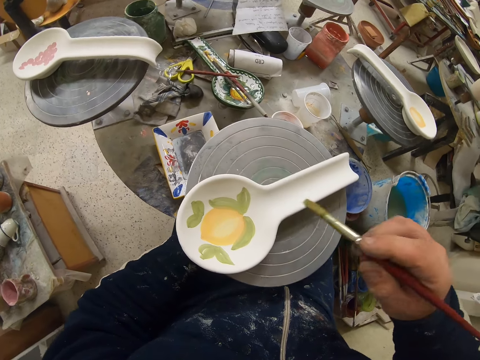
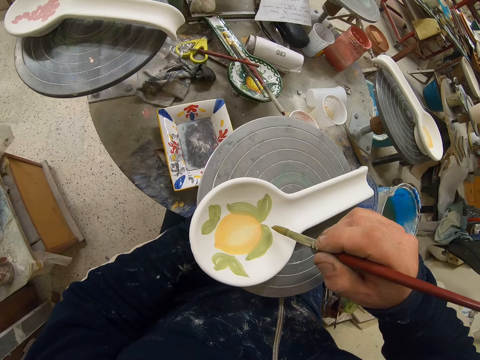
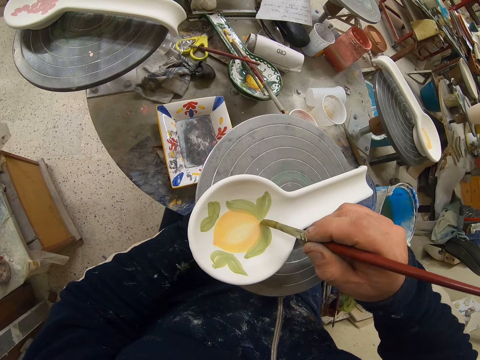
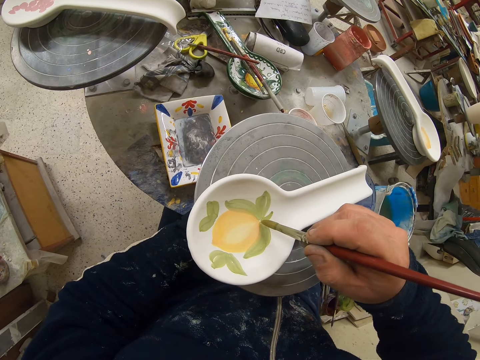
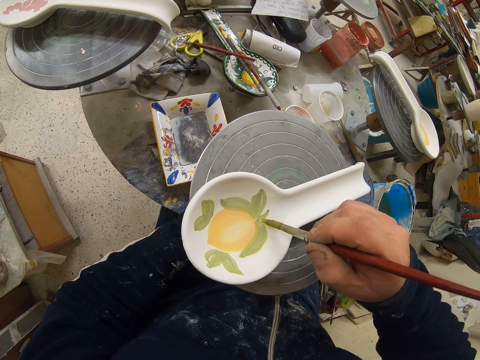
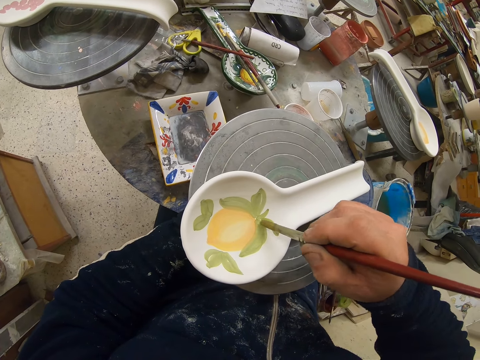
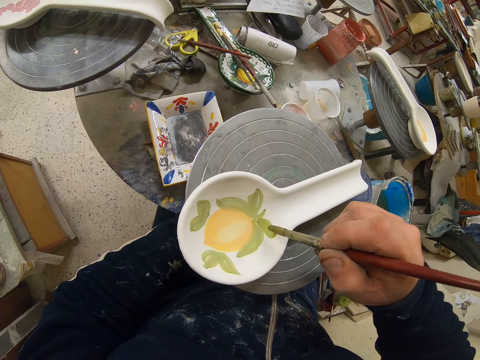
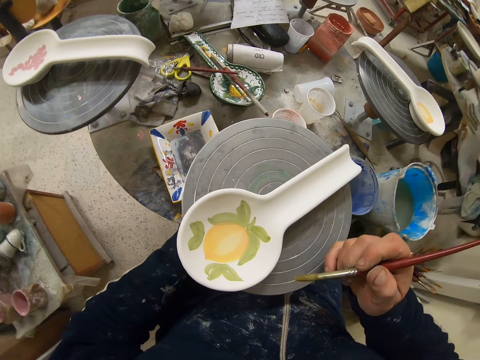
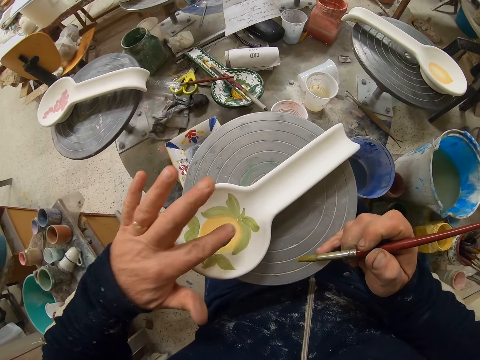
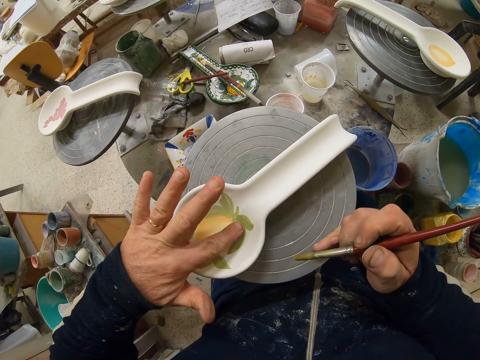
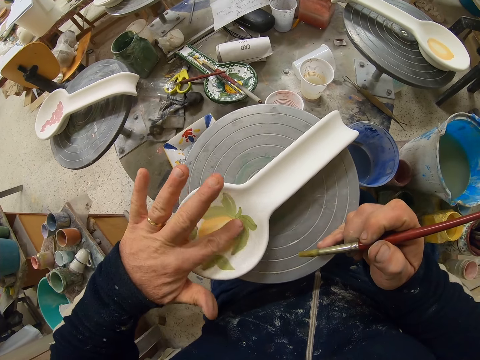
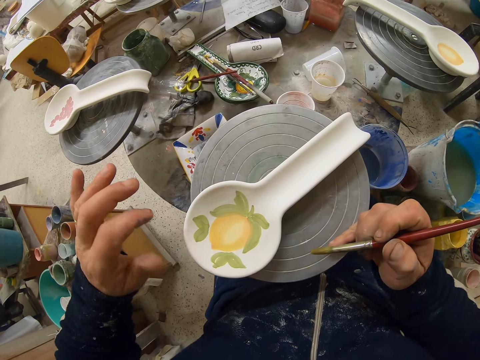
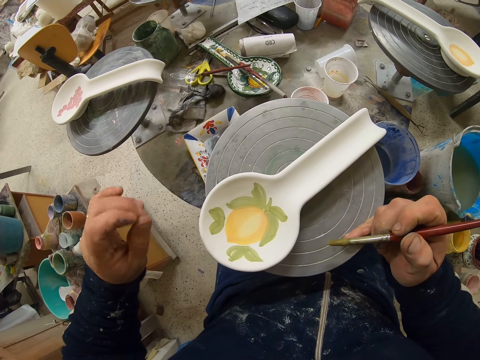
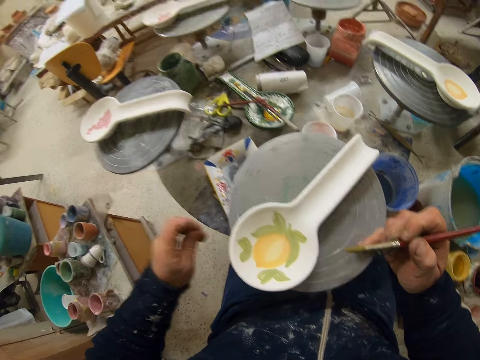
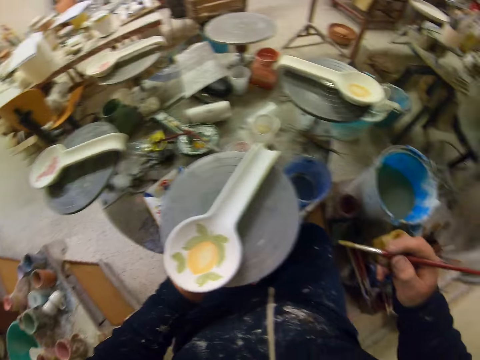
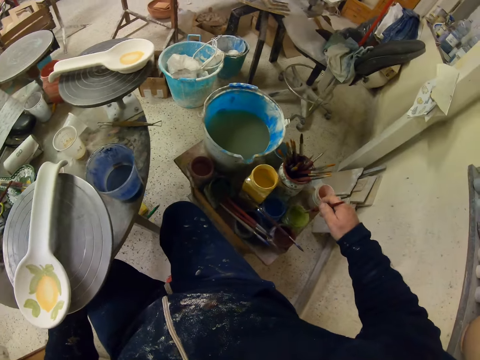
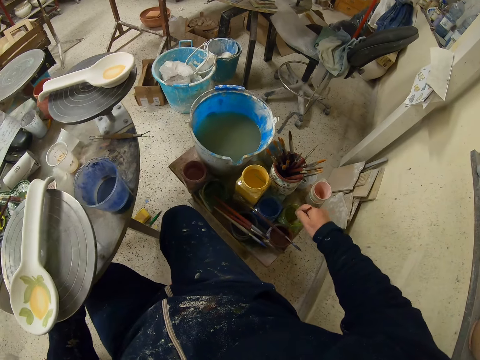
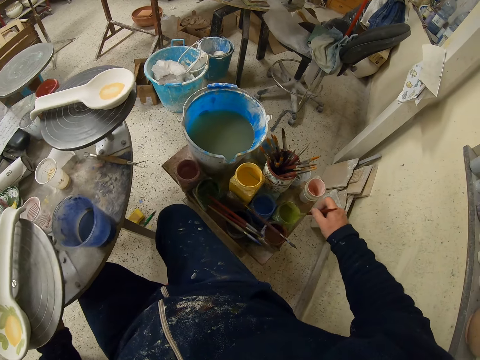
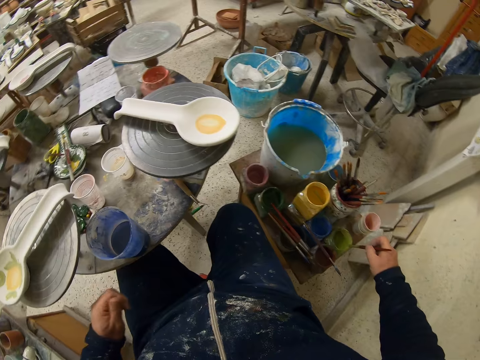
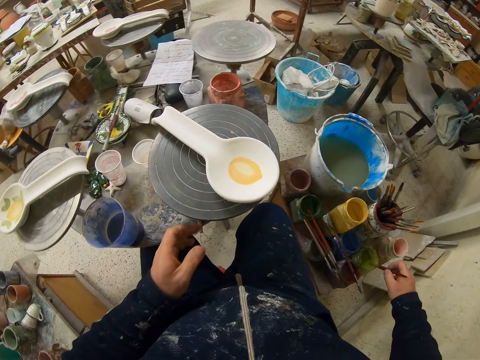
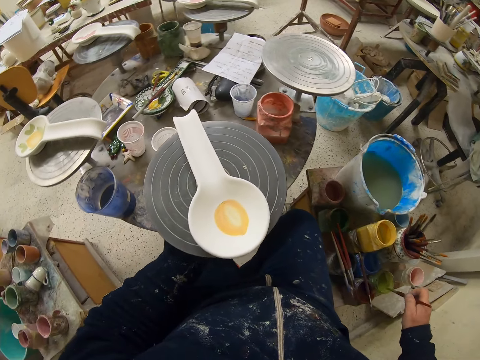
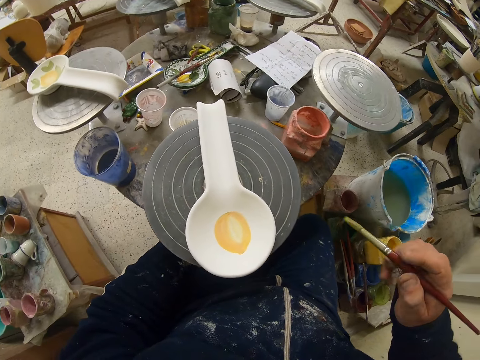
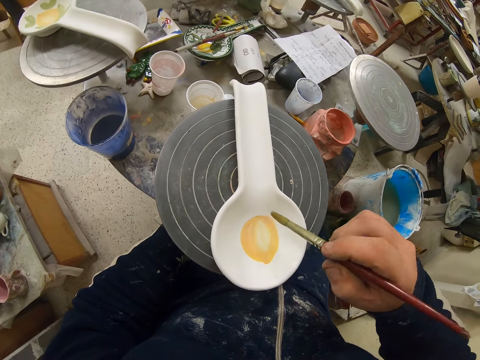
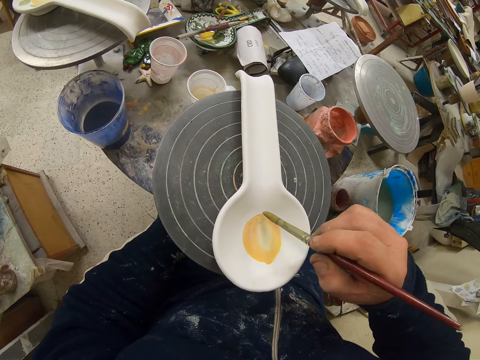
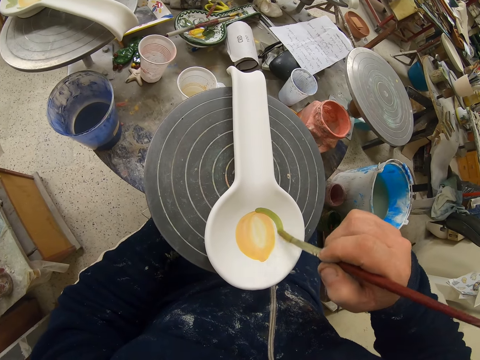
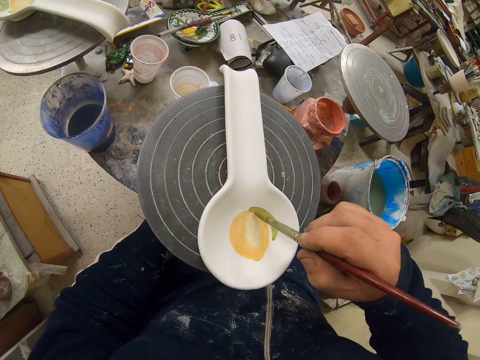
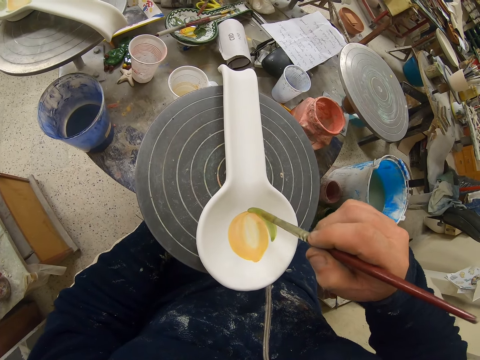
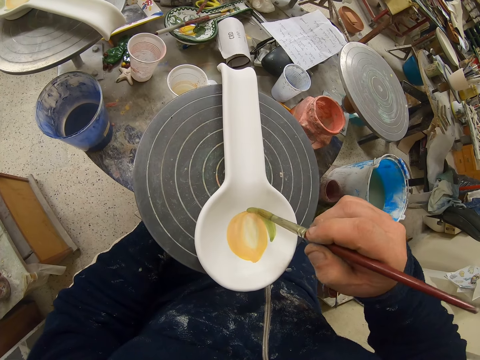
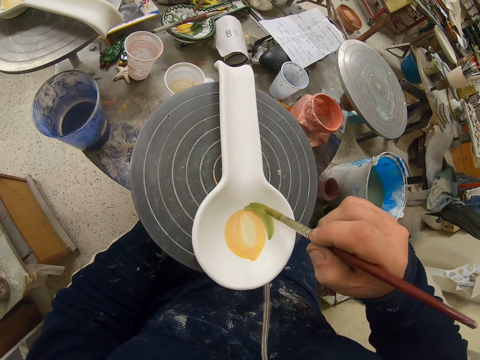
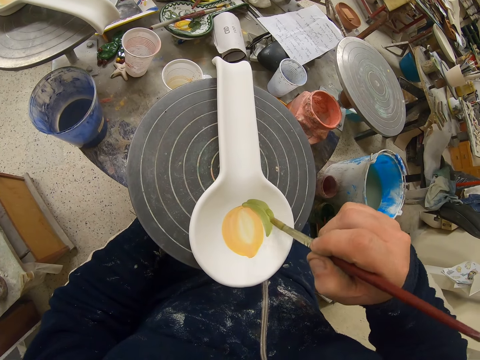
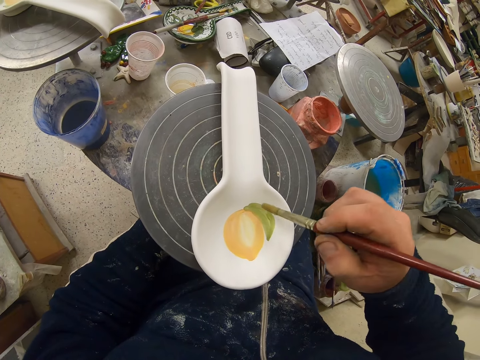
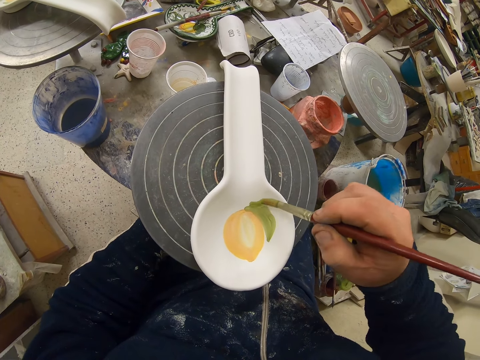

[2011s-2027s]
The camera wearer turns the stand with the left hand. They paint the spoon with the paint brush. They lift the left hand. They spread the paint on the drawing. They tap the paint on the spoon with the left hand. They rub the left fingers together. They dip the paint brush on the paint container. They shake the paint brush. They smear the paint brush on the container and remove excess paint from the brush. They spin the rotating table with the left hand. They paint the spoon with the paint brush.

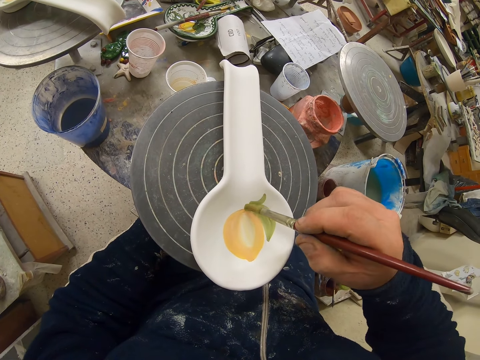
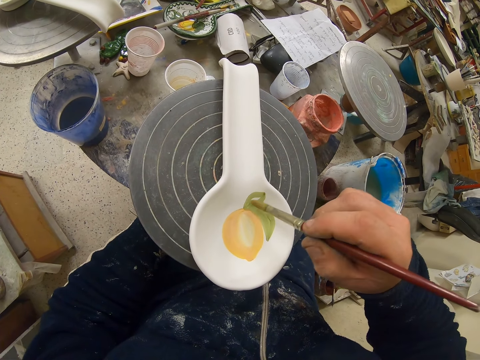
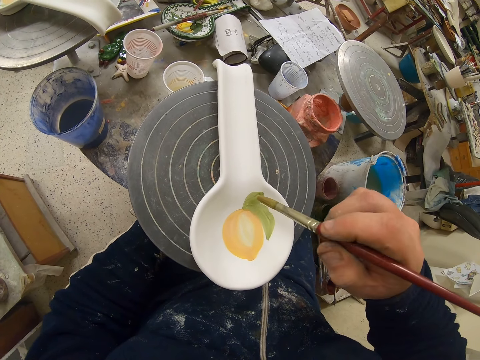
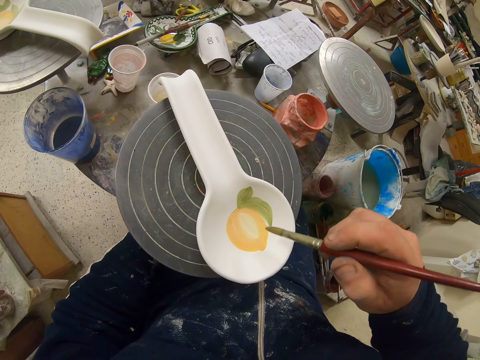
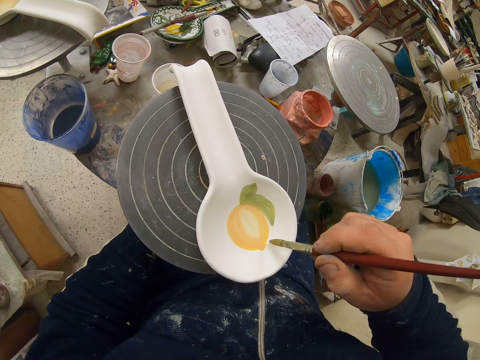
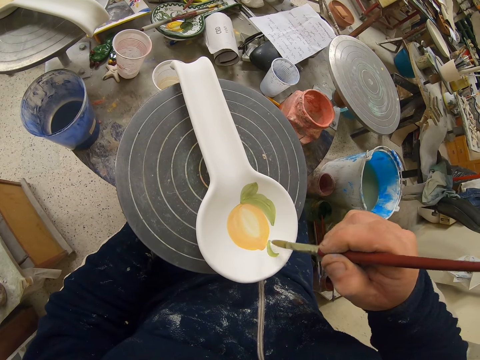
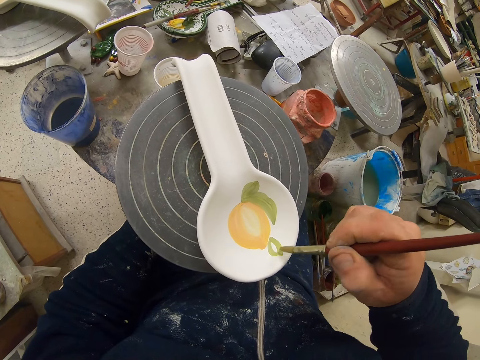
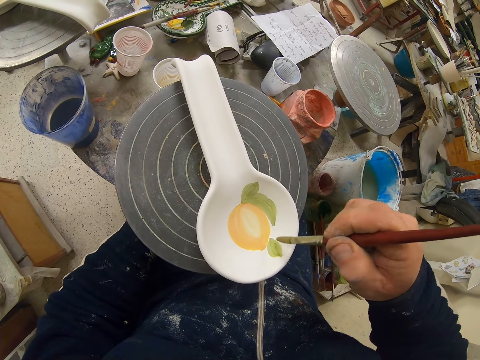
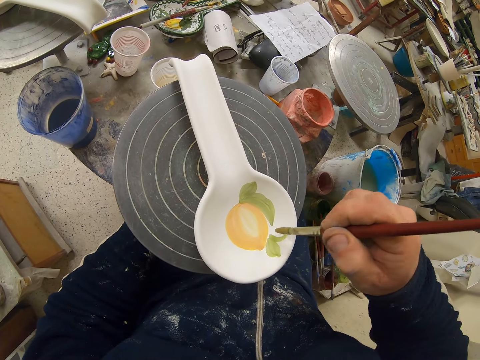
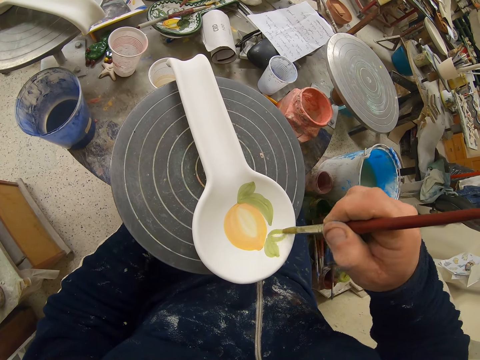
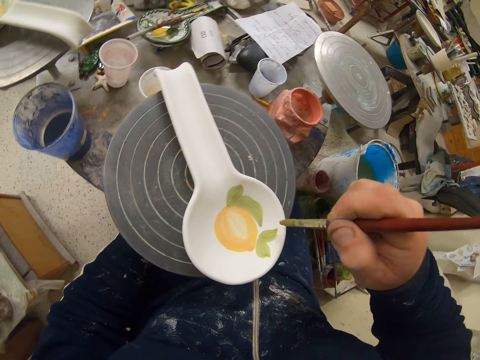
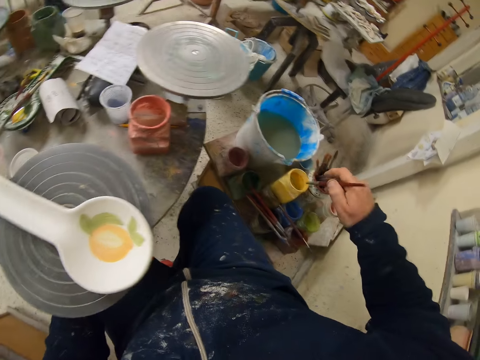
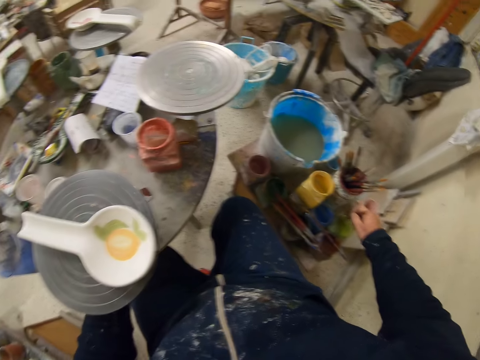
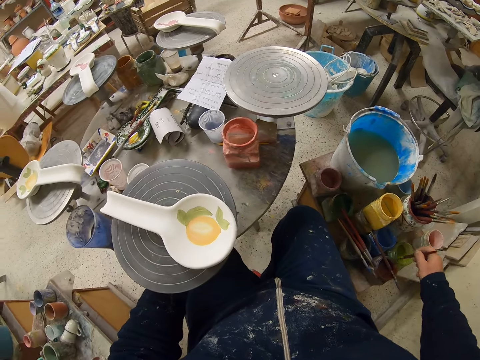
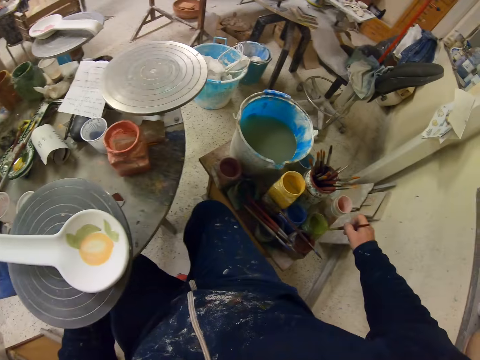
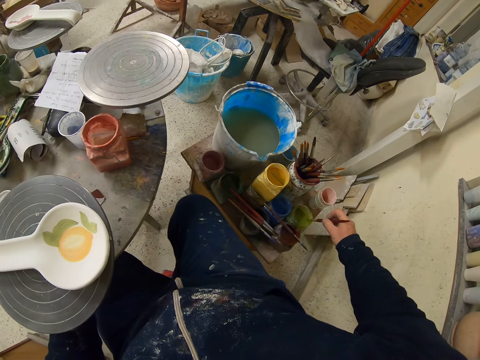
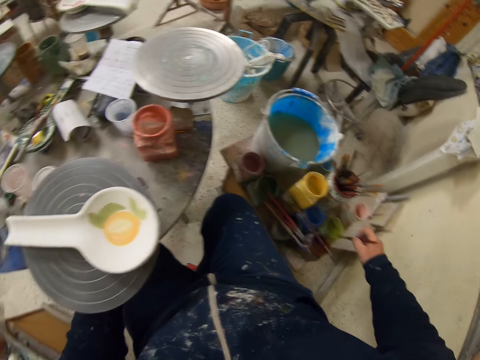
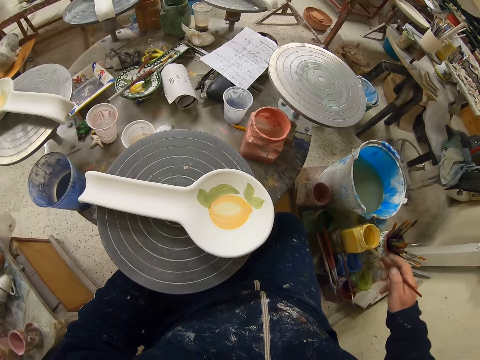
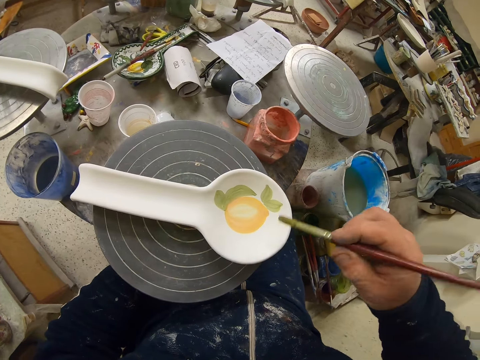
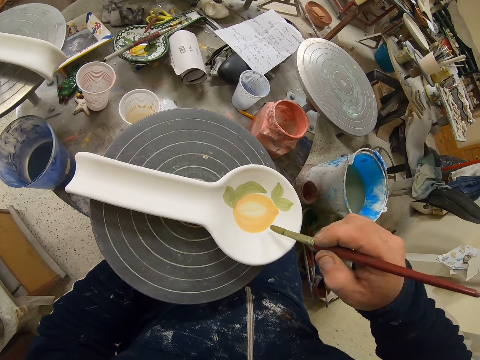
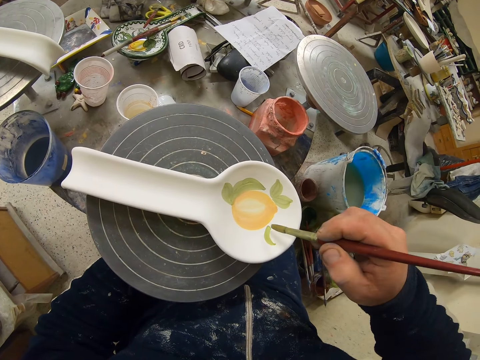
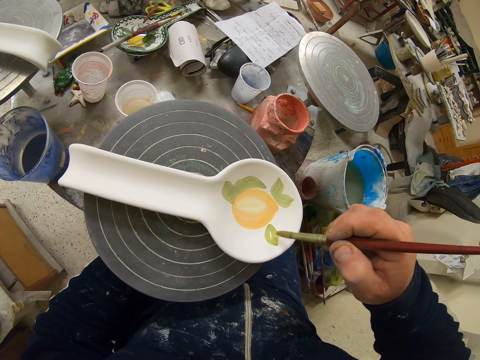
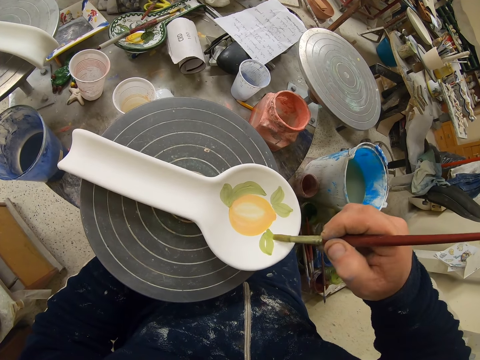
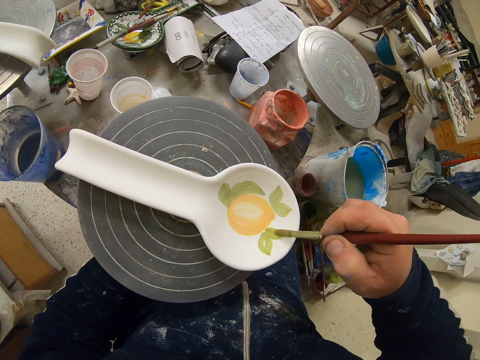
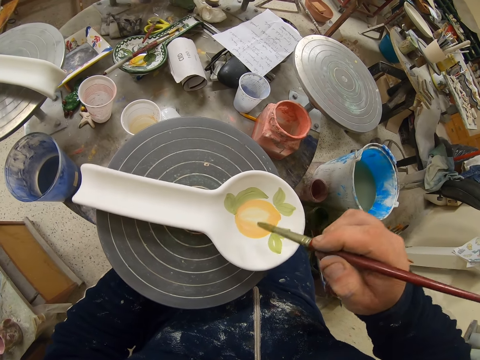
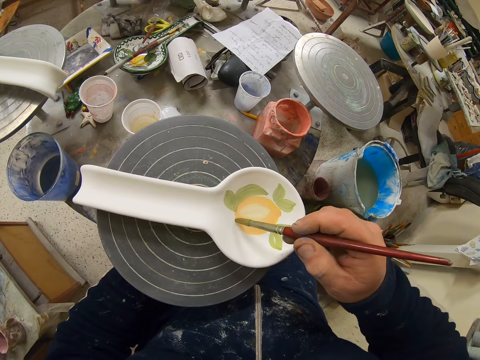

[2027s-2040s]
The camera wearer turns the stand with the left hand. They paint the spoon with the paint brush. They dip the paint brush on the paint container. They shake the paint brush. They remove excess paint from the brush. They smear the paint brush on the container. They turn the stand with the left hand. They remove excess paint from the brush. They paint the spoon with the paint brush. They turn the stand with the left hand.
